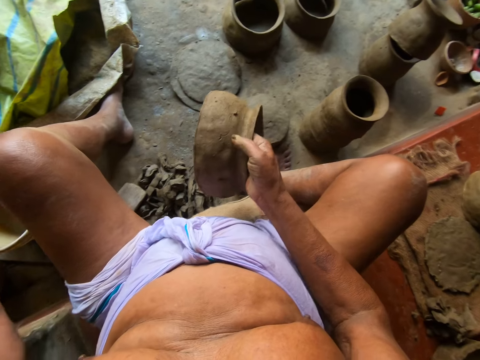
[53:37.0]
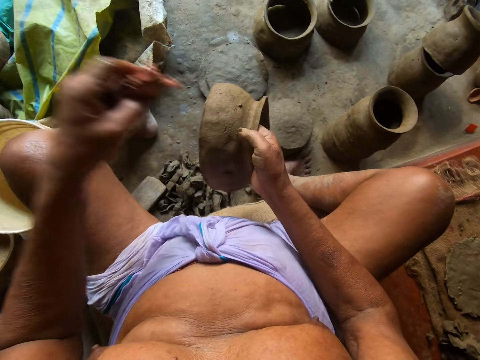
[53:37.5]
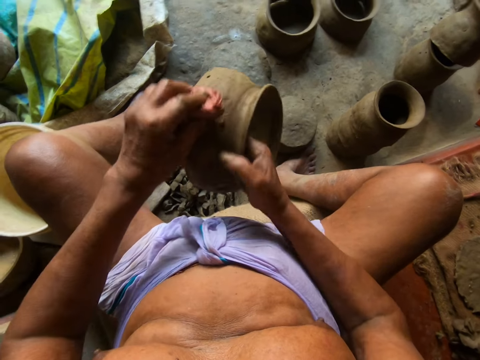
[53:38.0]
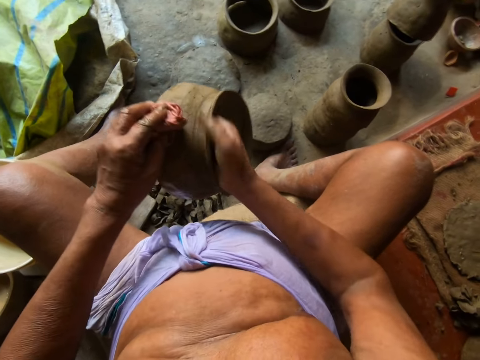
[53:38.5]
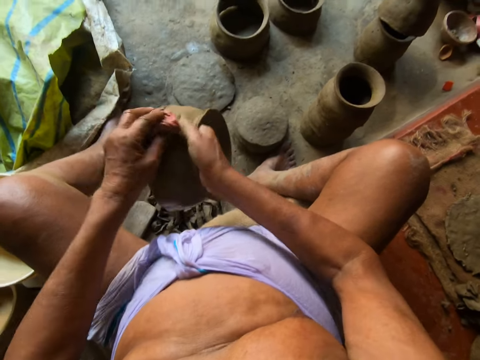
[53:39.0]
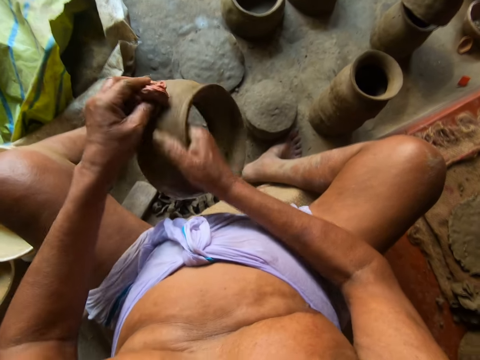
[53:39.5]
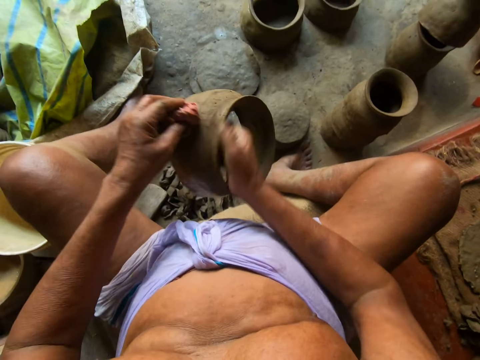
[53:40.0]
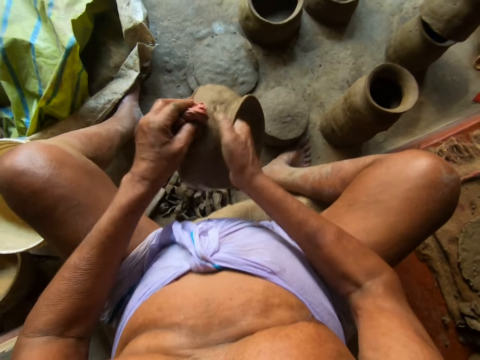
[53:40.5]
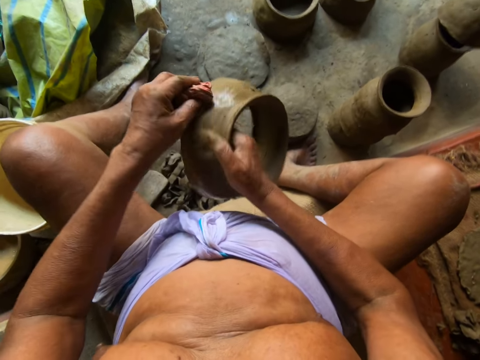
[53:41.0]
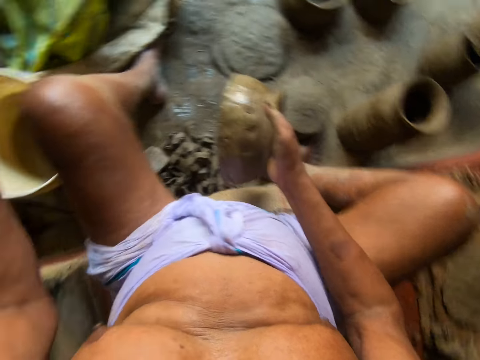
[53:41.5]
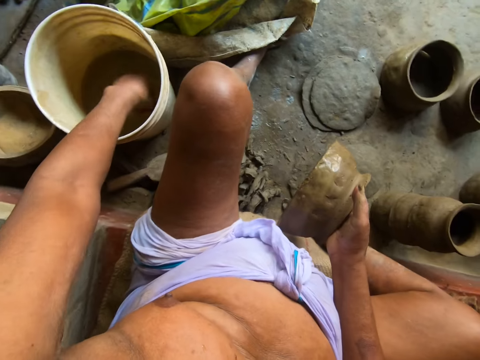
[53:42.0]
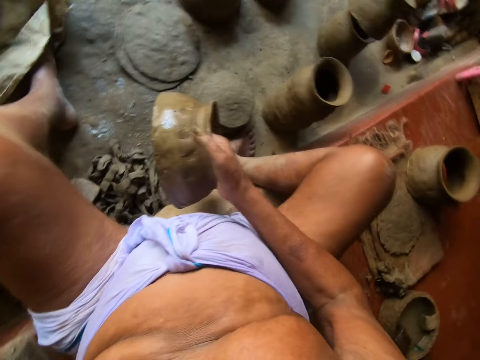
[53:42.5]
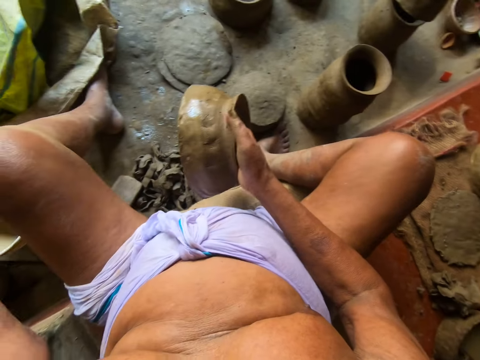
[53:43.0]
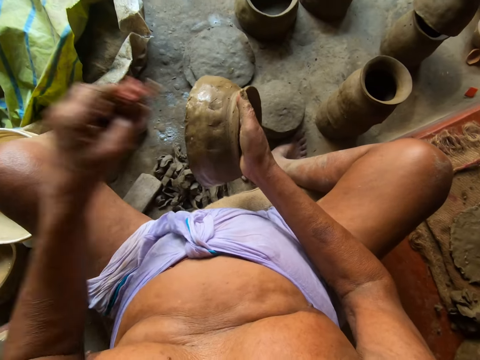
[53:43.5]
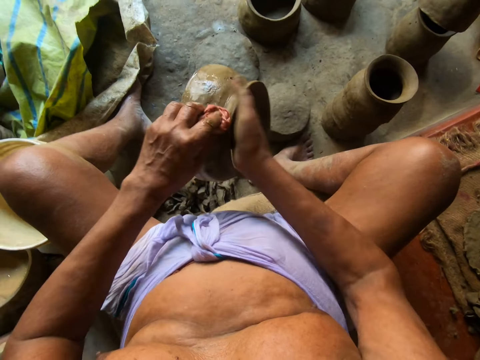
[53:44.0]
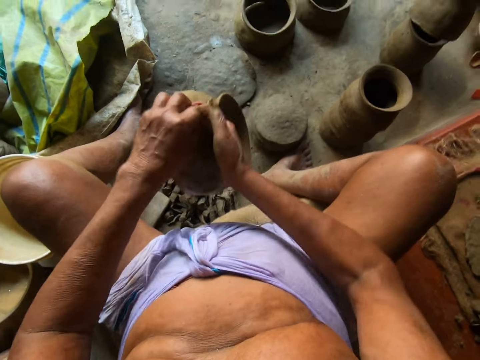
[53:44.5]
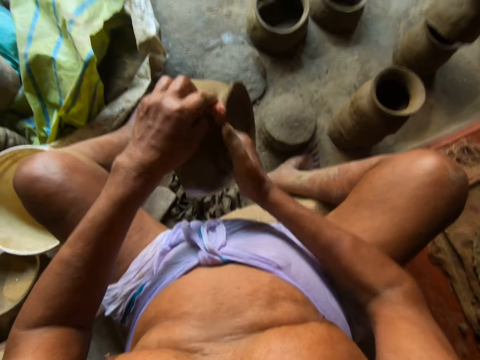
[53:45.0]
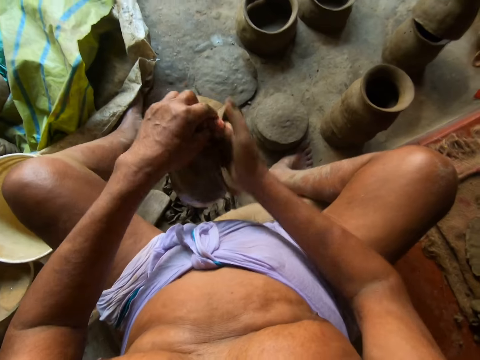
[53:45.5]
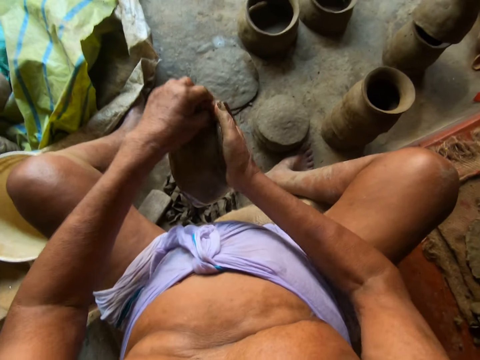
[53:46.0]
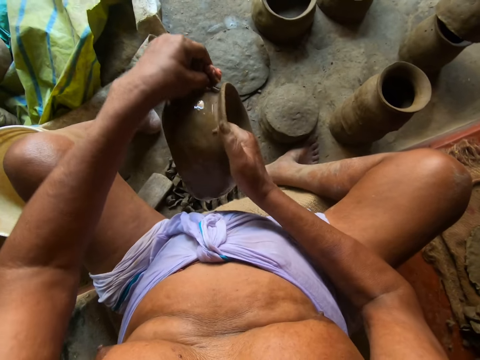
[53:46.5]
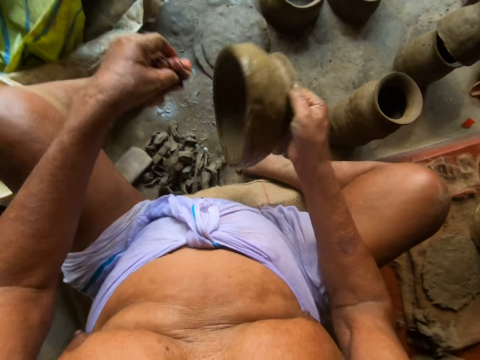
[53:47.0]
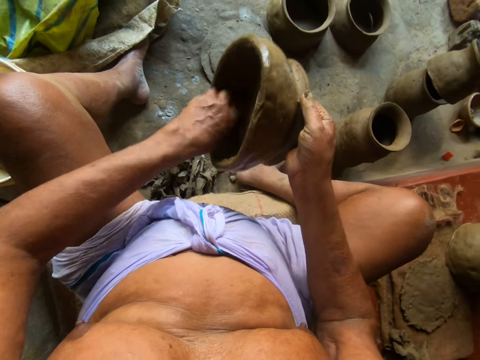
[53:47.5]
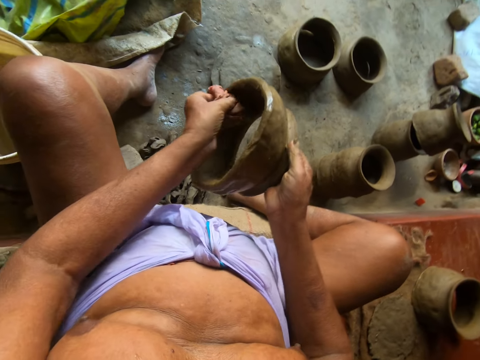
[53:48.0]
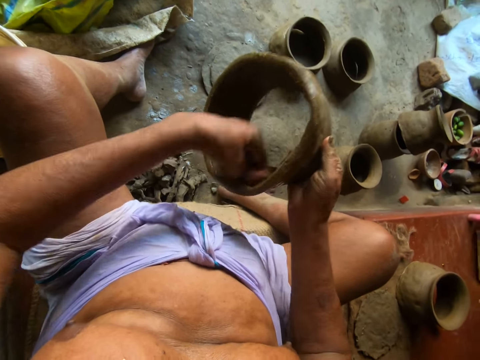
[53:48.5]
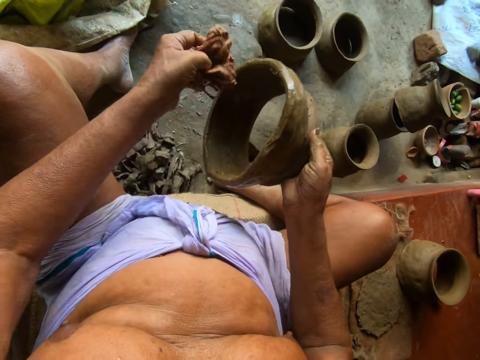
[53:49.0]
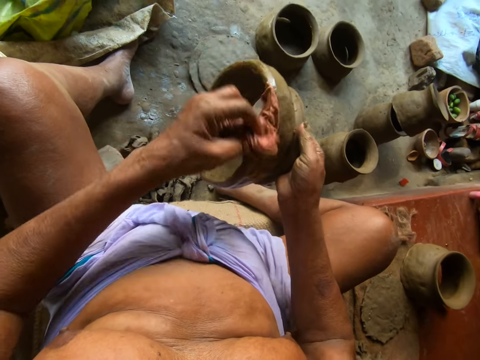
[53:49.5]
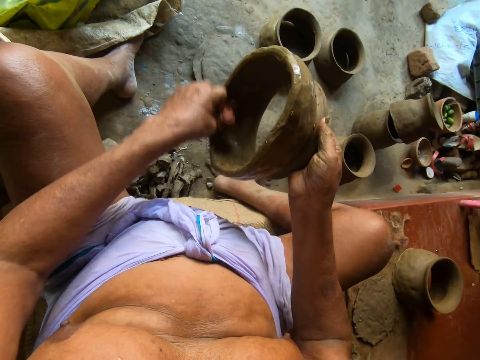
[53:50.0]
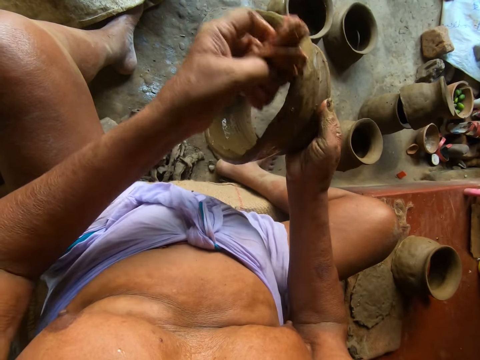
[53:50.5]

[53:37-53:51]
The camera wearer smoothens the body of the half made clay pot in his right hand with the wet rag in his left hand. He applies water on the pot. He dips the wet rag in his left hand in the bucket of water on the ground. He smoothens the body of the half made clay pot in his right hand with the wet rag in his left hand. He applies water on the pot. He smoothens the inside of the half made clay pot in his right hand with the wet rag in his left hand.

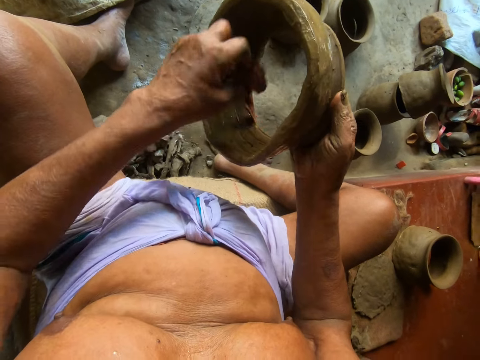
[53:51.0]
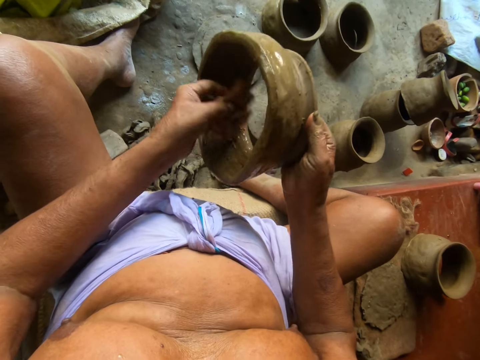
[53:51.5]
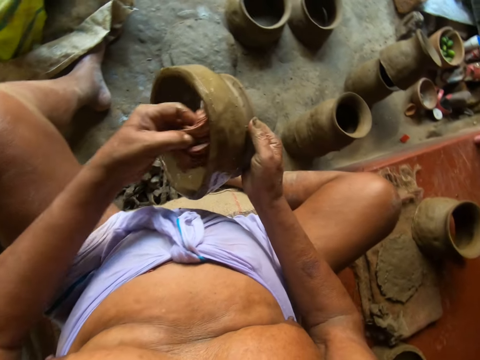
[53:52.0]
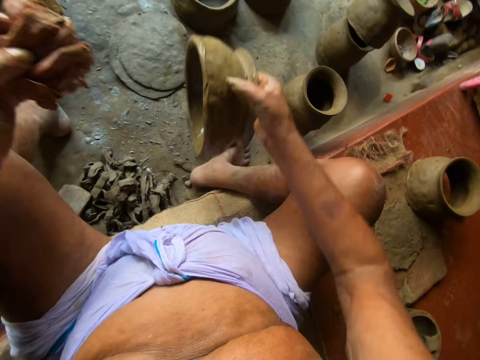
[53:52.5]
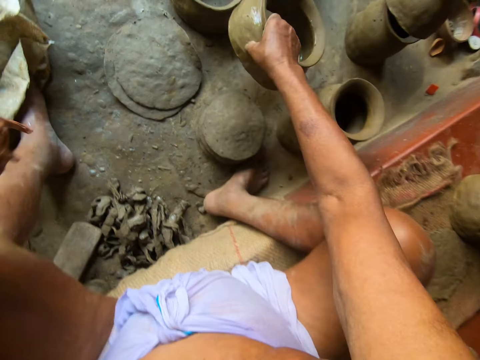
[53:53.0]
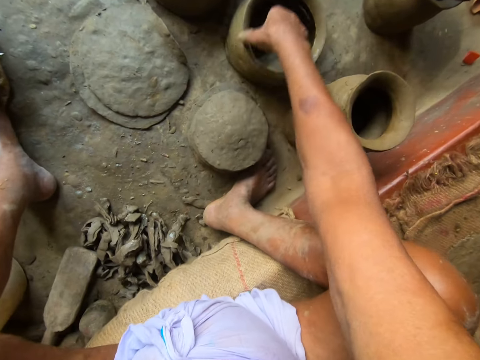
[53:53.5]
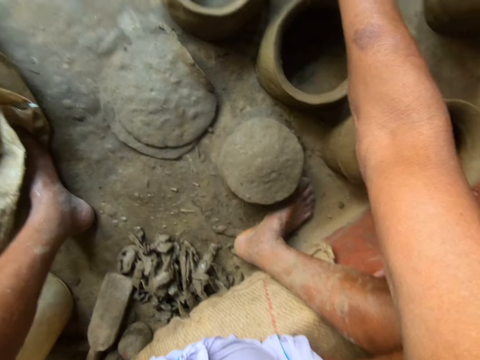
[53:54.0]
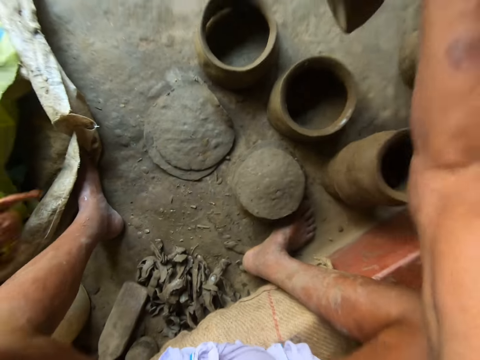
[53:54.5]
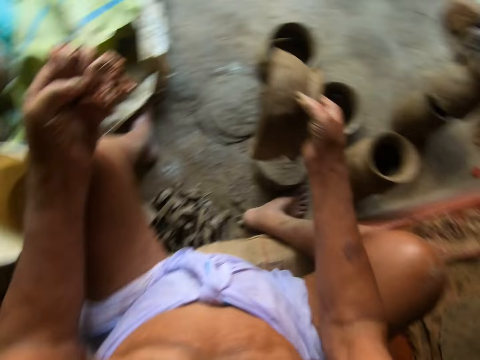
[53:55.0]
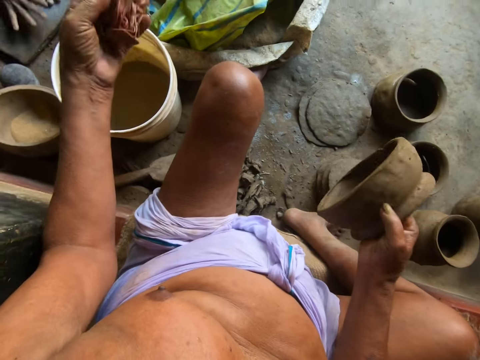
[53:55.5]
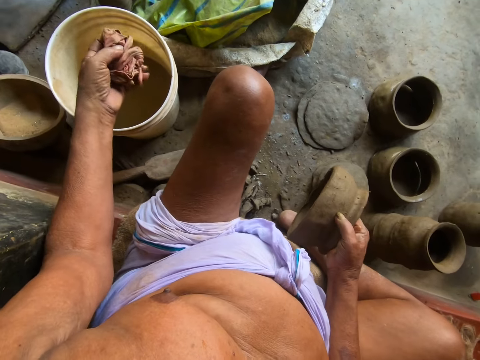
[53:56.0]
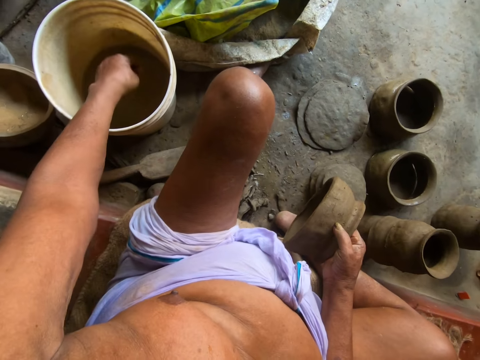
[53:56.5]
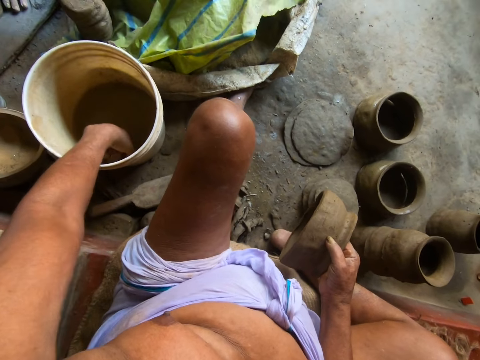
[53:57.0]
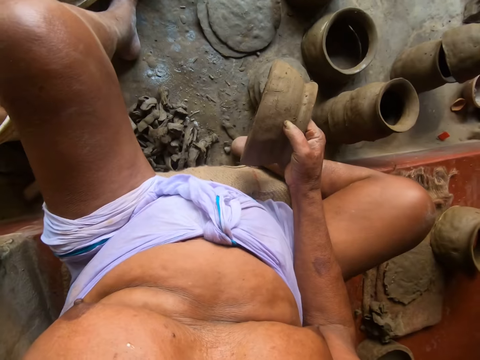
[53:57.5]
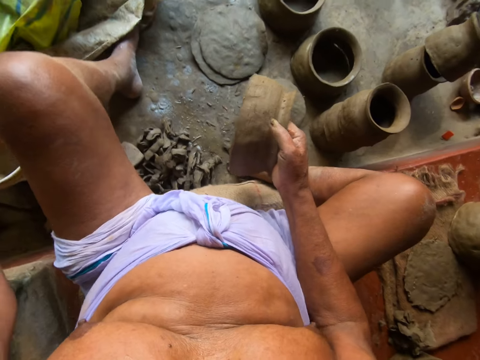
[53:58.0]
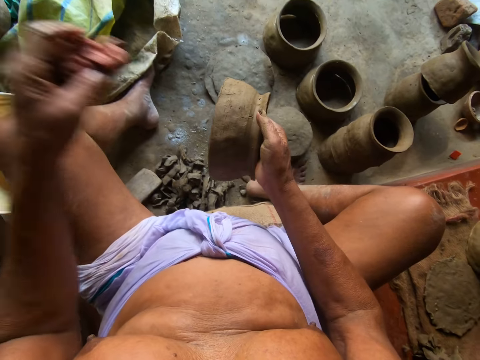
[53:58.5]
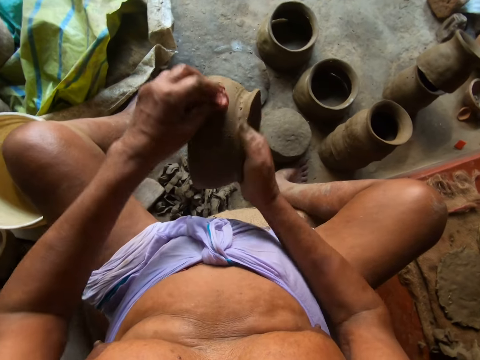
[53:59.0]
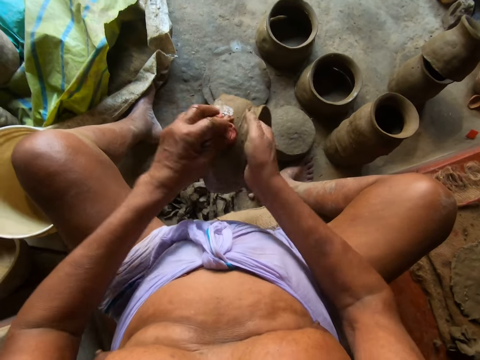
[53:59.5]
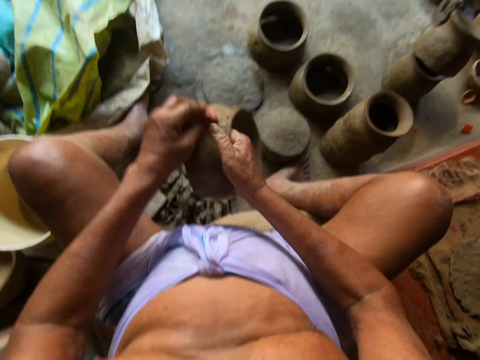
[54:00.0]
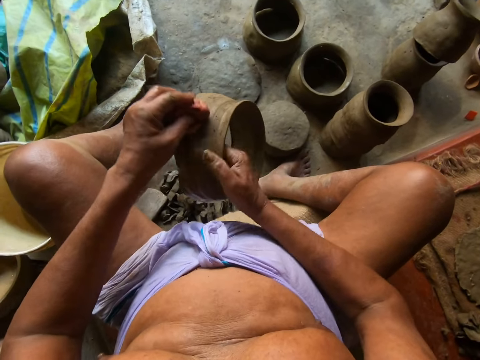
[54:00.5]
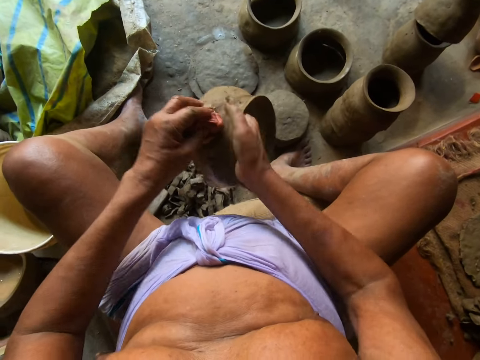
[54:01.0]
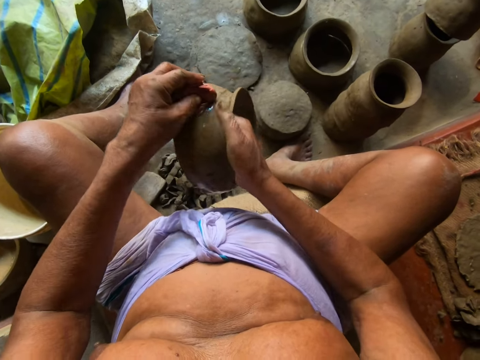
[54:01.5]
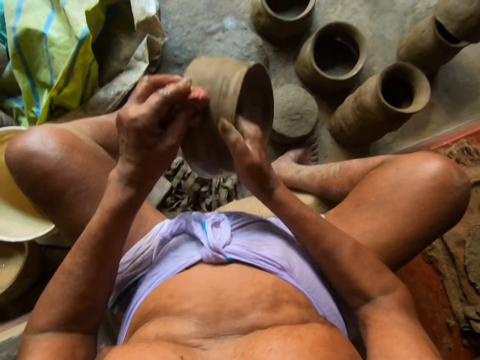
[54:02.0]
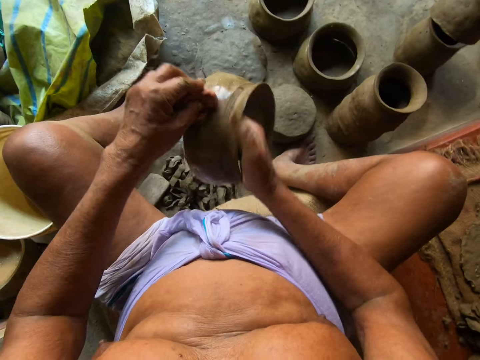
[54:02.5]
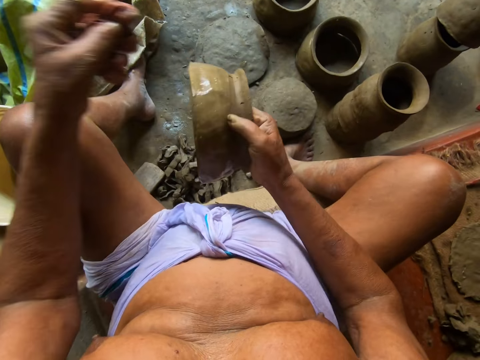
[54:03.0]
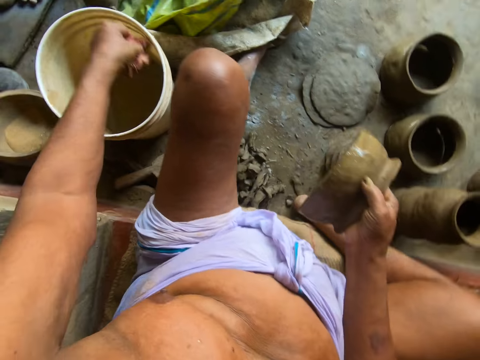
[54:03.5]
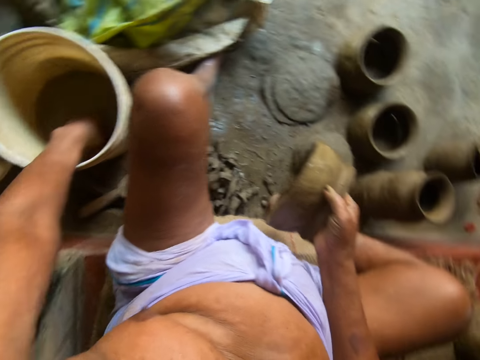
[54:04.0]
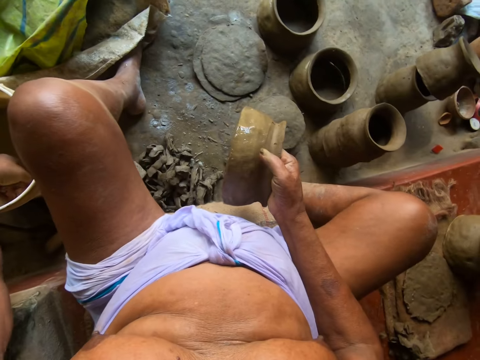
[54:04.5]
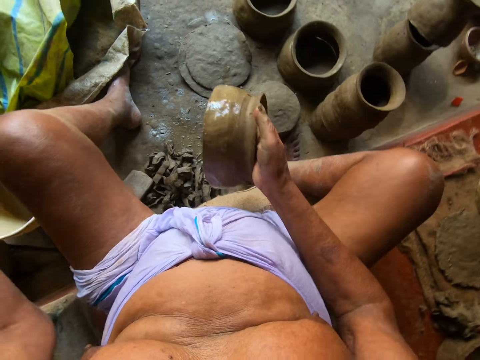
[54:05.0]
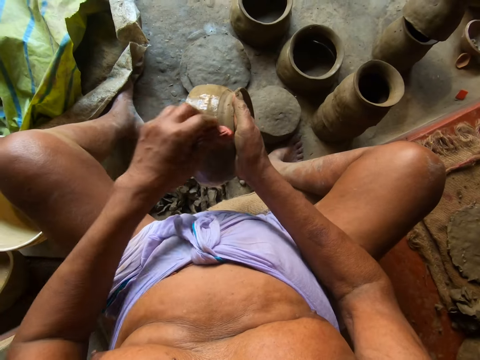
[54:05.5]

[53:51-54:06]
The camera wearer drops the wet half made clay pot in his right hand on the ground. He picks up a half made clay pot on the ground with his right hand. He dips the wet rag or piece of cloth in his left hand in the bucket of water on the ground. He applies water on the pot. He dips the piece of cloth in water.
